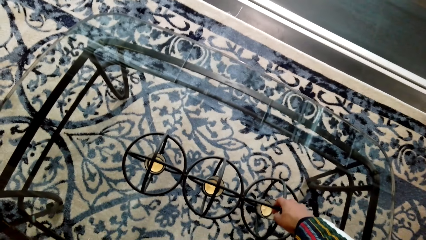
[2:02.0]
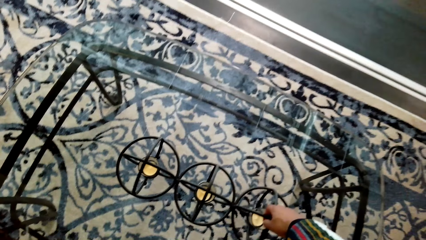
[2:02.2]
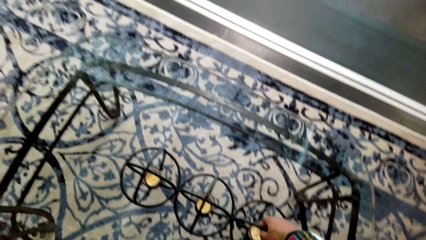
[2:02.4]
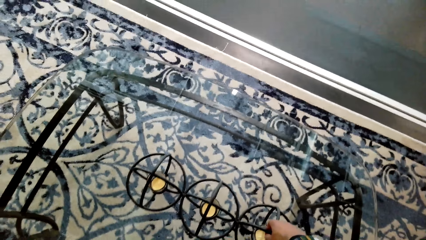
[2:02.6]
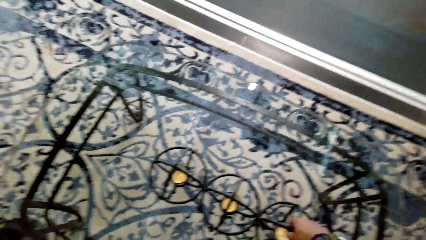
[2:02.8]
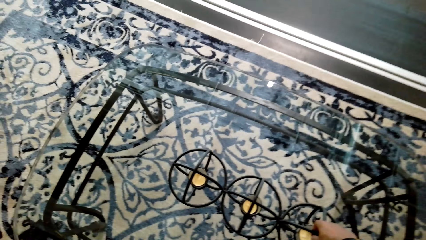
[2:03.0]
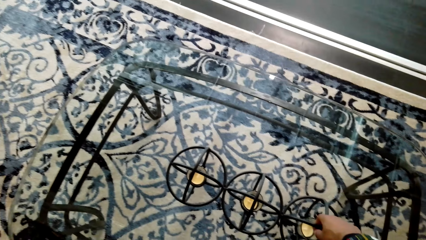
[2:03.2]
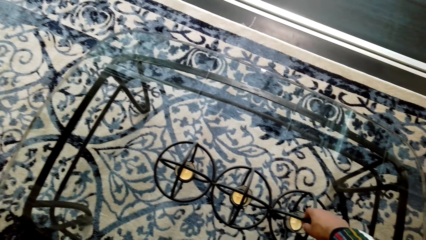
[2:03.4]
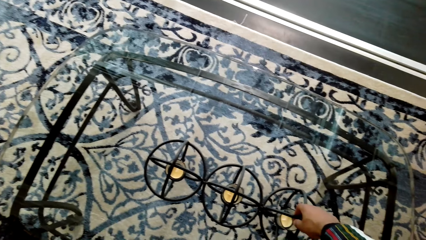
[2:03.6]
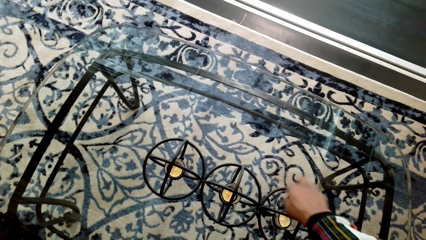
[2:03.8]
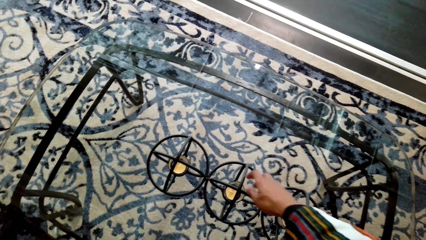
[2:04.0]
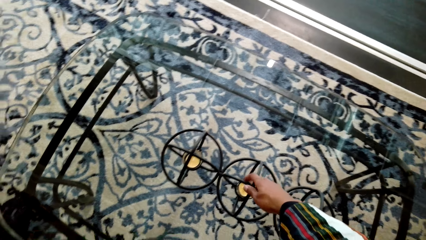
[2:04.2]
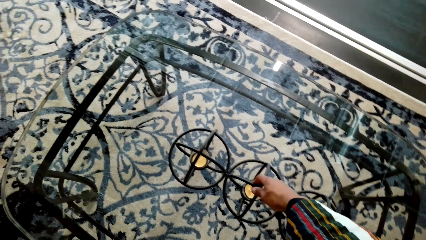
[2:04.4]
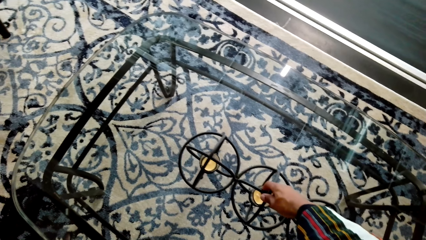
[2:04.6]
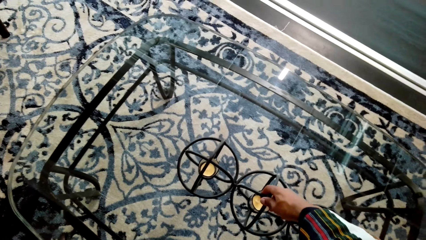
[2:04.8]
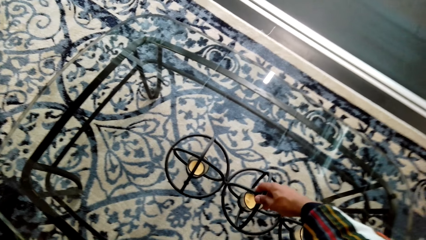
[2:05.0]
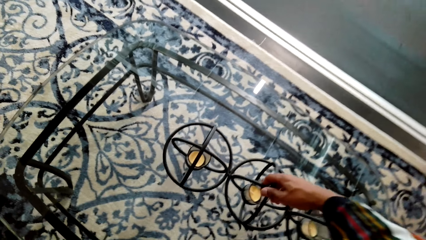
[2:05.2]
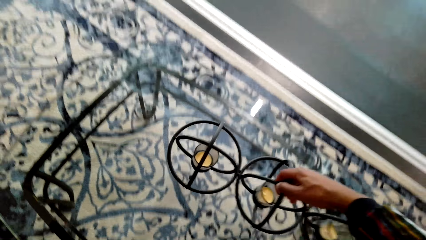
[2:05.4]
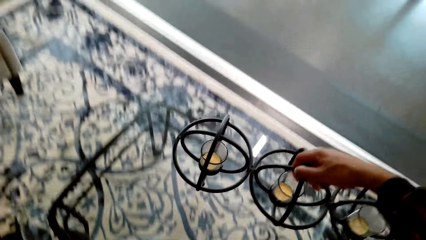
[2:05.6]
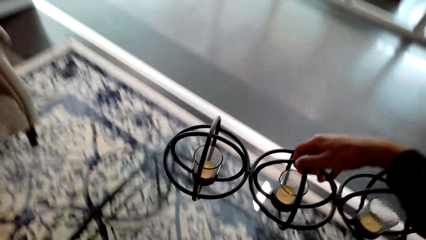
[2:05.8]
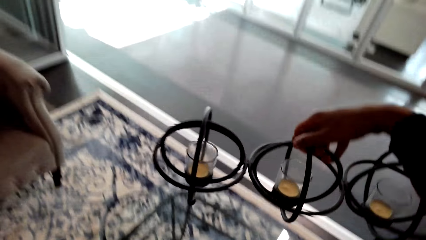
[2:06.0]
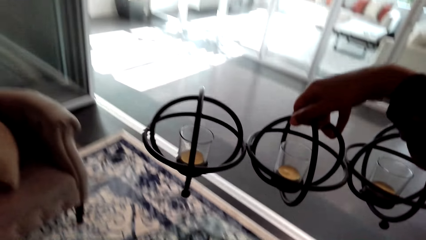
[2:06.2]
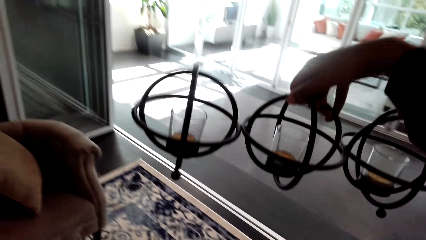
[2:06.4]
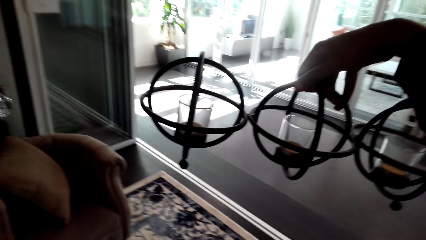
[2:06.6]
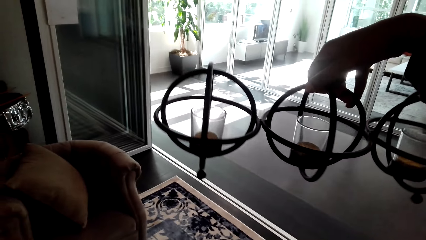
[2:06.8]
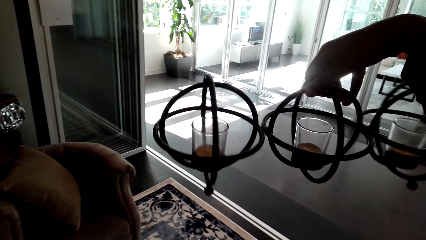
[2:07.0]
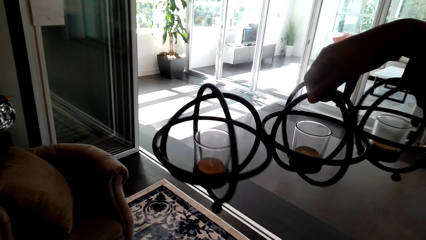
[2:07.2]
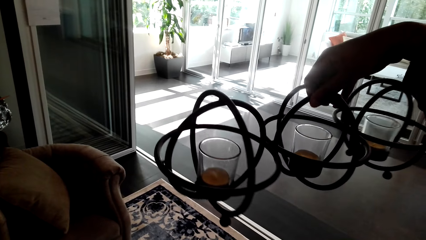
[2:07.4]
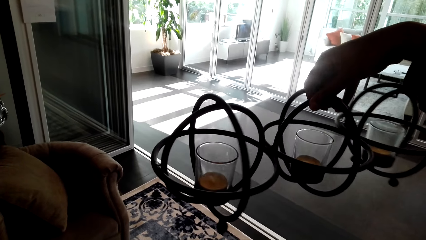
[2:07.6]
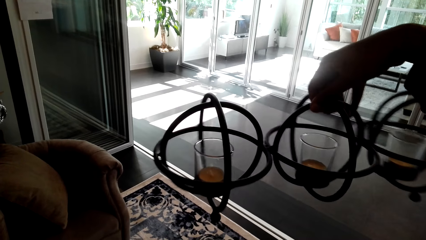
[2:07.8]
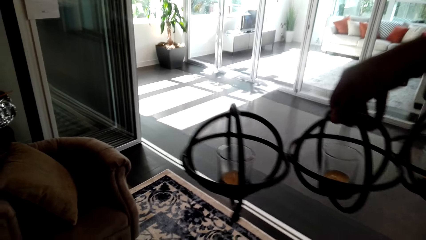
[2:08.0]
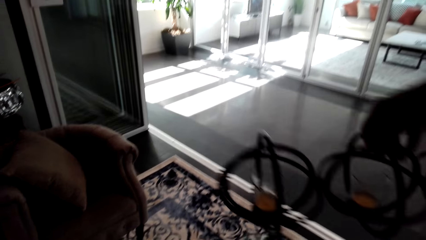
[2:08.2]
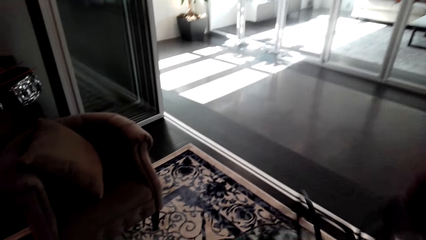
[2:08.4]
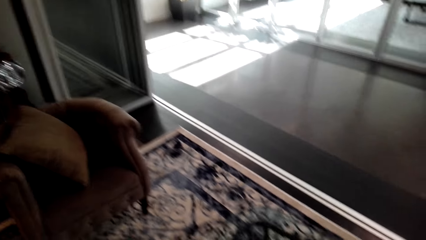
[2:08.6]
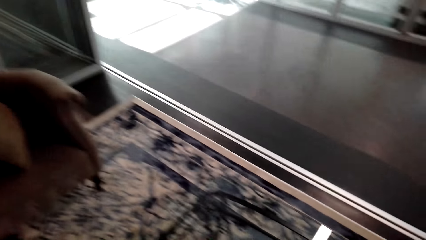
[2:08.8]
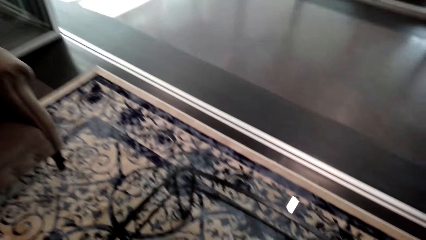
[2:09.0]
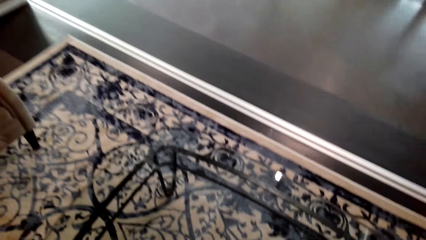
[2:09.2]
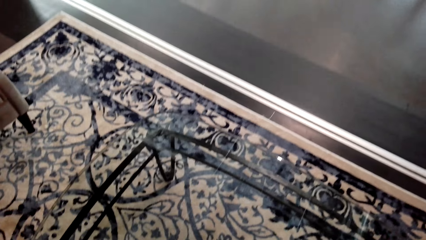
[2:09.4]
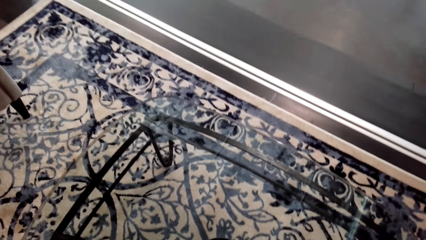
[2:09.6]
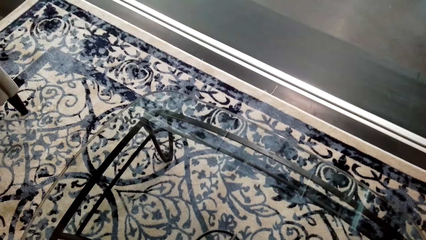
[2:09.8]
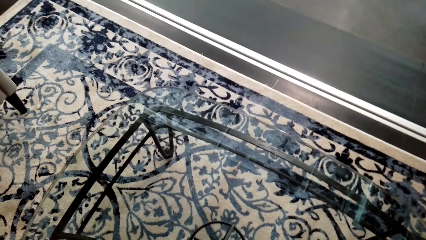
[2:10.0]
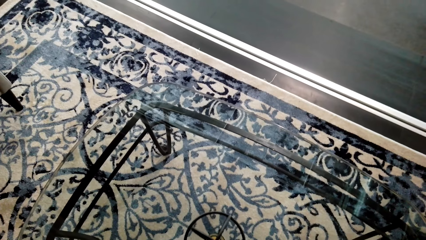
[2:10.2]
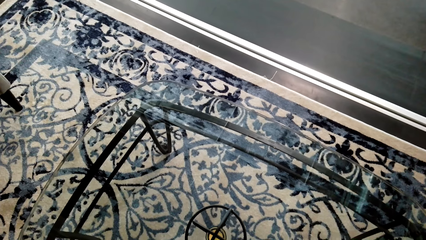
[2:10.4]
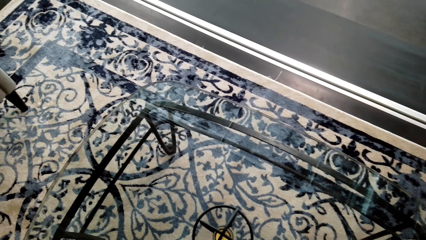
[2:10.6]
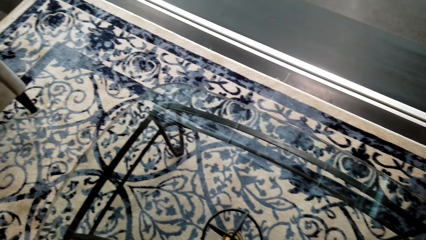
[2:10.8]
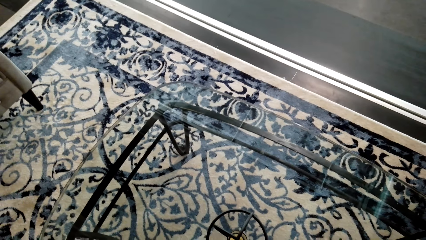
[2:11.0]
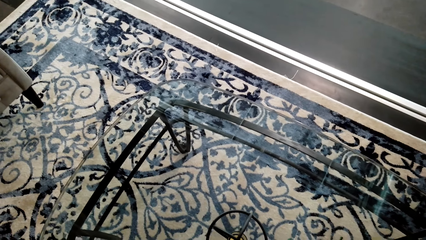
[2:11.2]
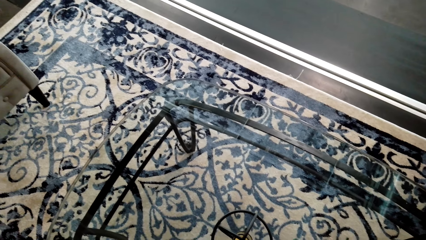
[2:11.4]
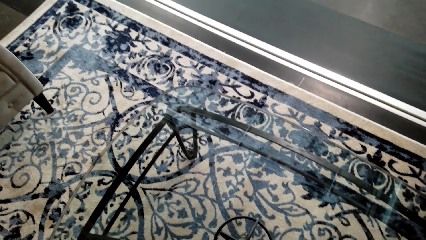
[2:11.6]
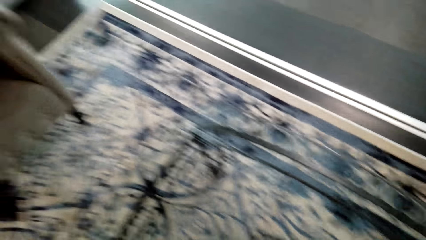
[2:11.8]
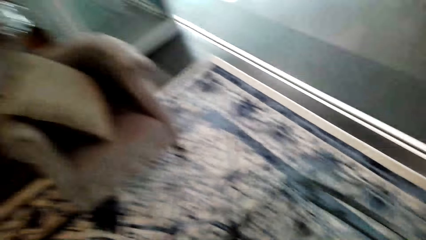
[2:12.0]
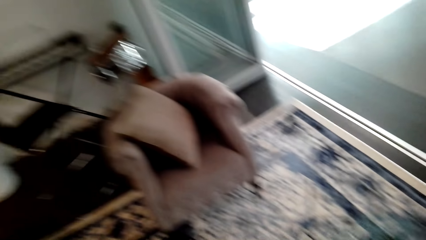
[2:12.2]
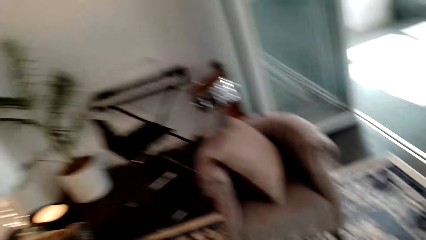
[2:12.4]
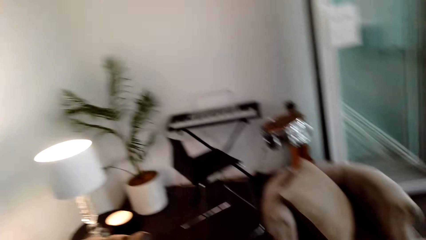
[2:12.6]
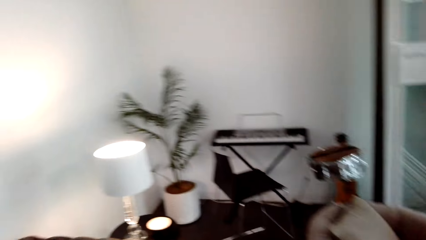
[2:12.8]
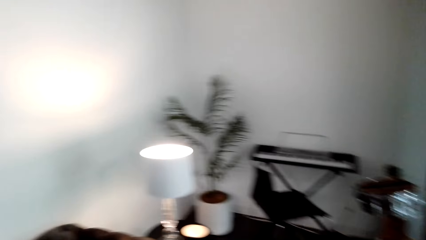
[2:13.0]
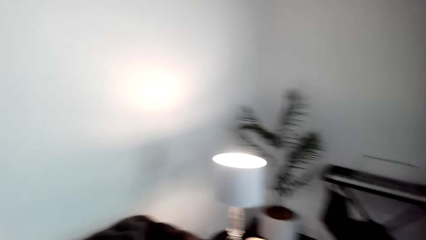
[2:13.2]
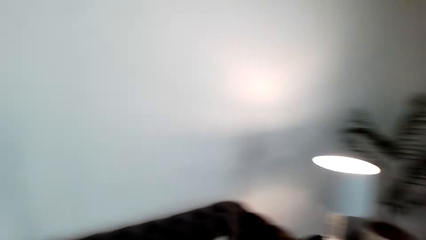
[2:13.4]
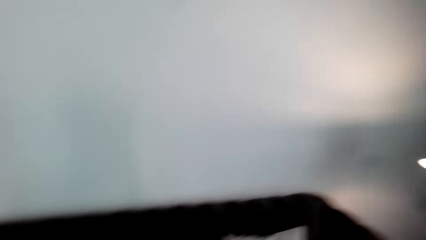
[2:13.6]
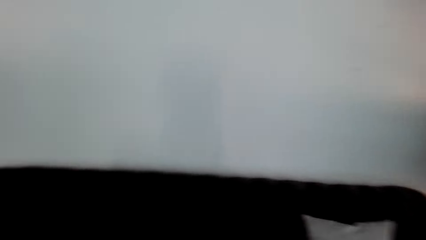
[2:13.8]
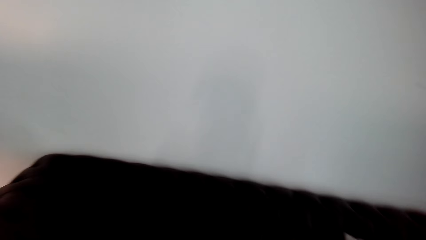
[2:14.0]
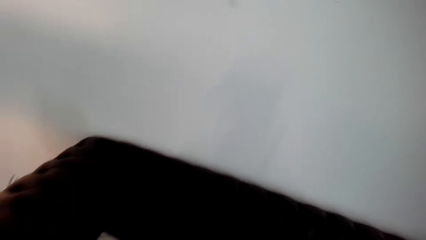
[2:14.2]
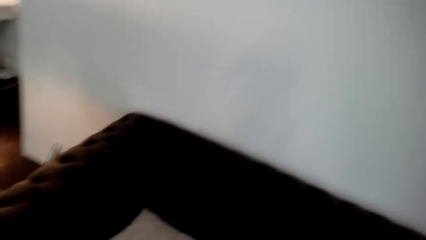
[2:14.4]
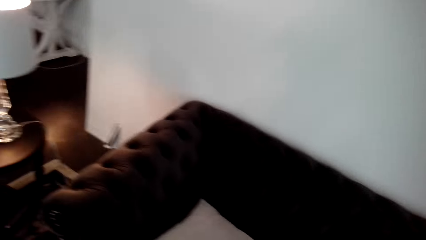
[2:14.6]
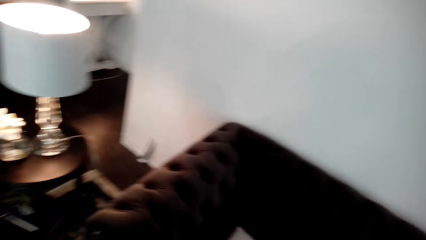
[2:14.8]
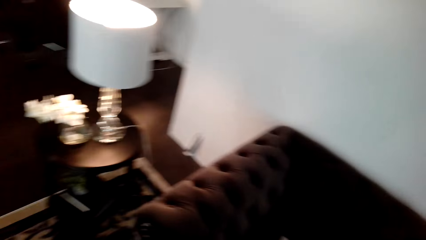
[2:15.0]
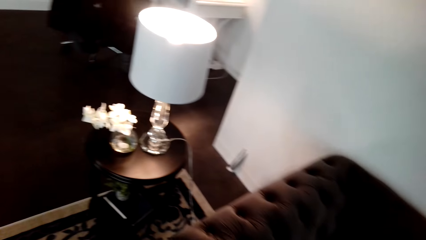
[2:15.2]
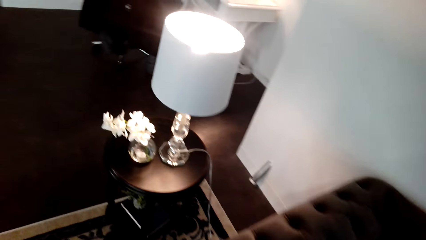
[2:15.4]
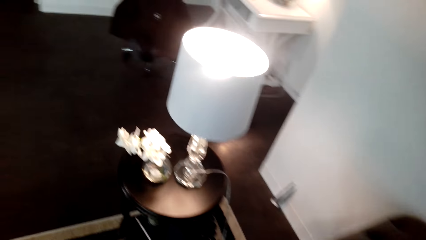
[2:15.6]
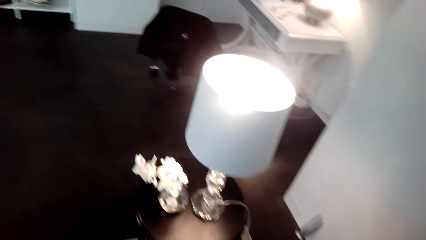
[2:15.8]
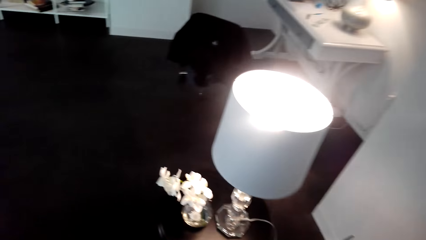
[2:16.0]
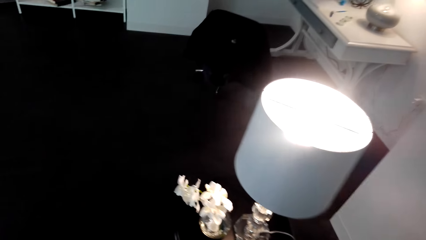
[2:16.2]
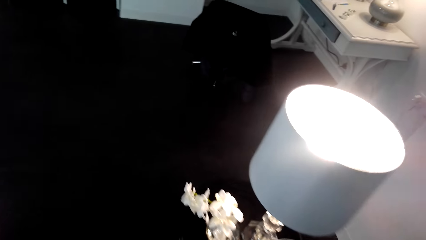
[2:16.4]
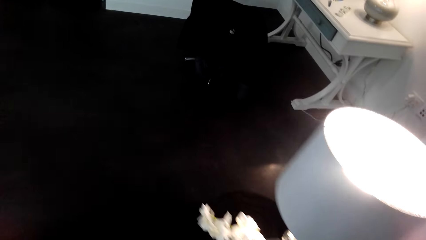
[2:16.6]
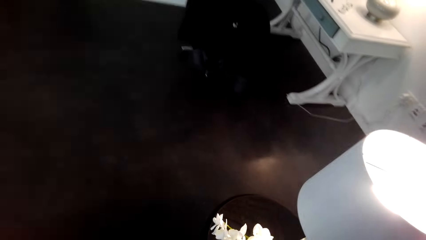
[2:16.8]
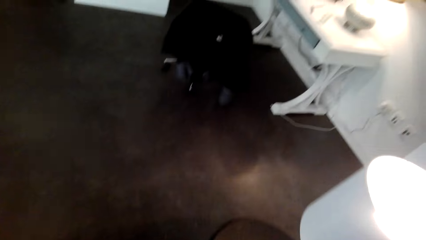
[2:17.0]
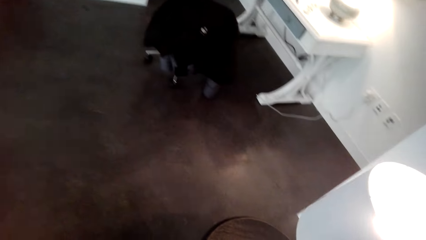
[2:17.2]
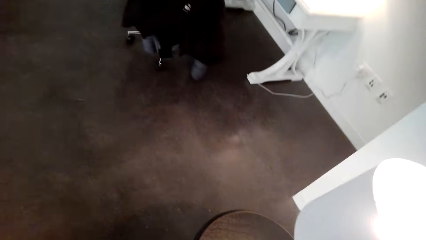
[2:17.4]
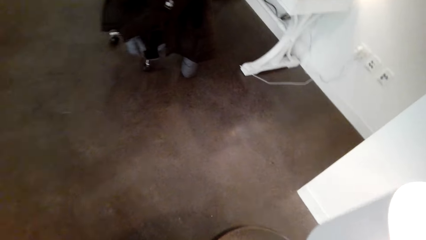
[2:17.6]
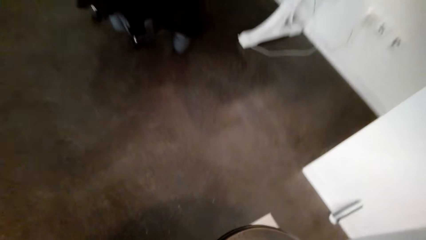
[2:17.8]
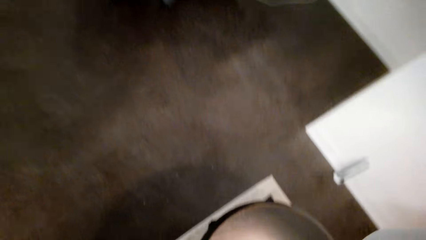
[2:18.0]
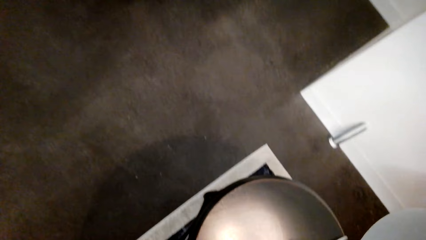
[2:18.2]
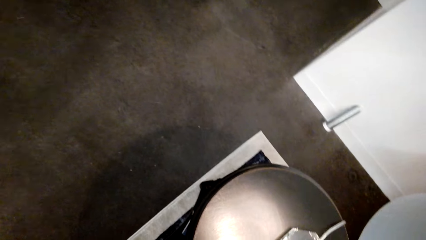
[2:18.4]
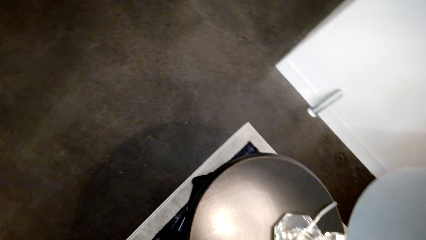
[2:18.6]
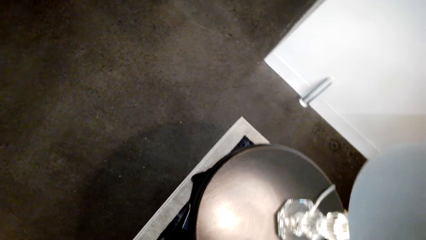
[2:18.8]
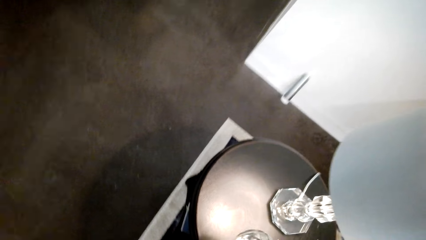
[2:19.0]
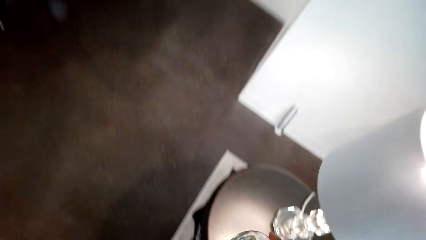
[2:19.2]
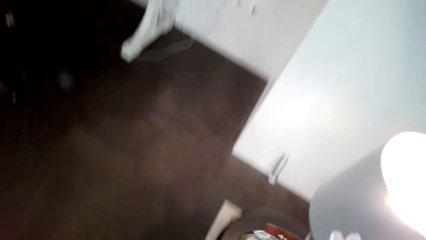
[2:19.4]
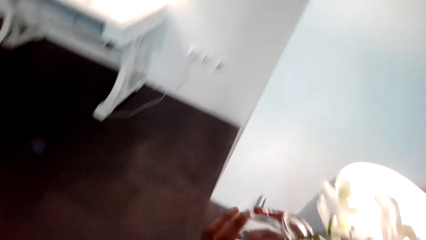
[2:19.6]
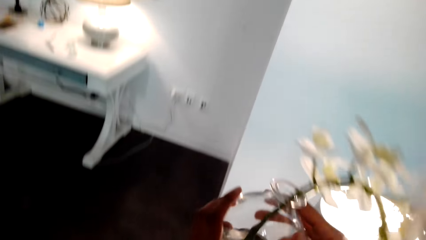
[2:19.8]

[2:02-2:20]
The camera wearer touches a candle holder or candle stand. They pick up the candle holder. They put the candle stand aside. They walk around the room. They pick up a flower vase.
